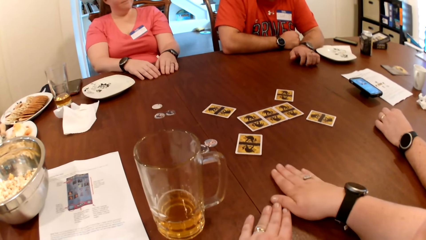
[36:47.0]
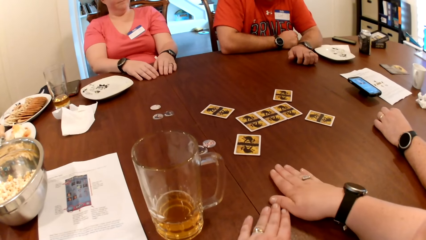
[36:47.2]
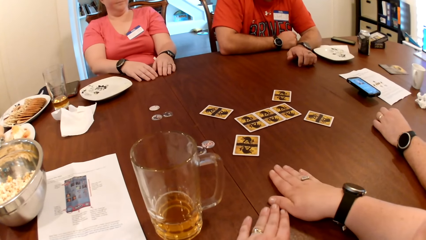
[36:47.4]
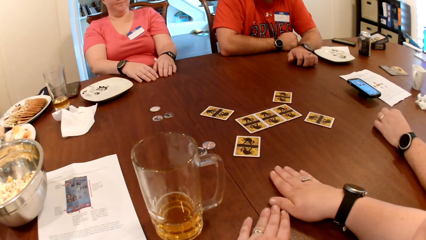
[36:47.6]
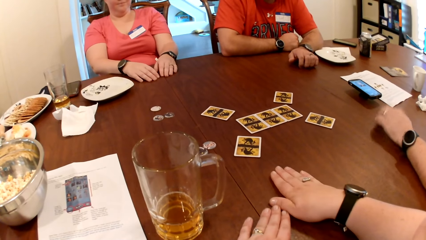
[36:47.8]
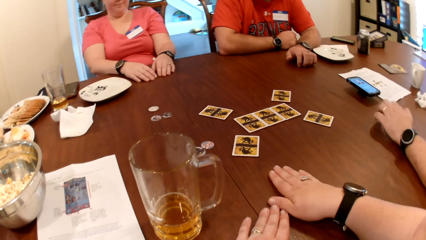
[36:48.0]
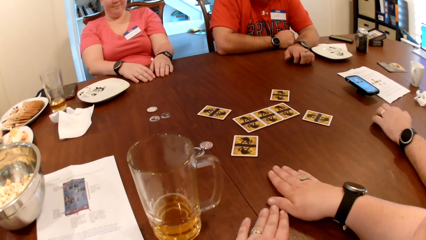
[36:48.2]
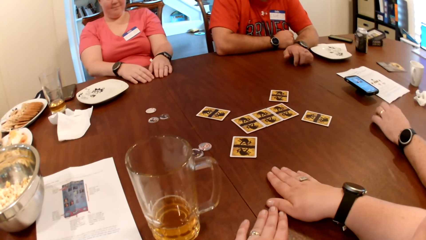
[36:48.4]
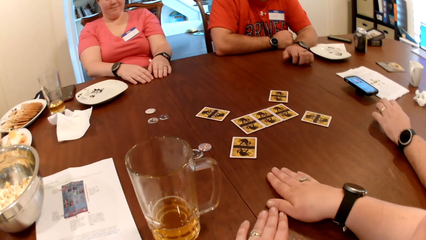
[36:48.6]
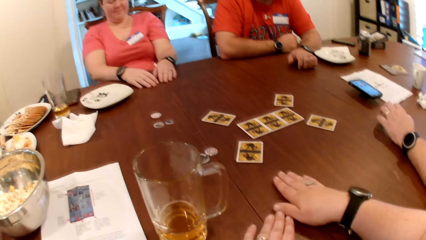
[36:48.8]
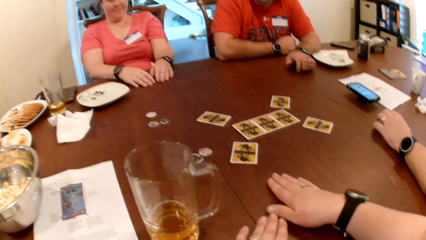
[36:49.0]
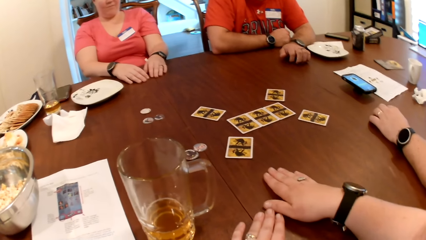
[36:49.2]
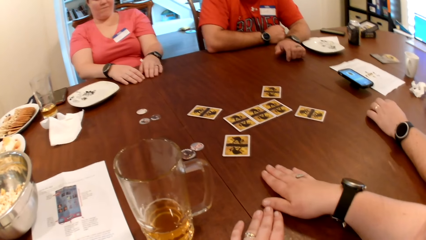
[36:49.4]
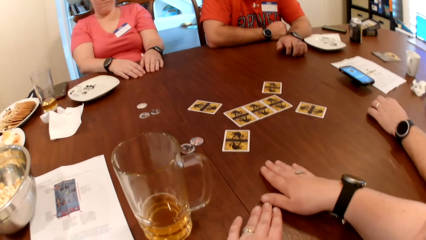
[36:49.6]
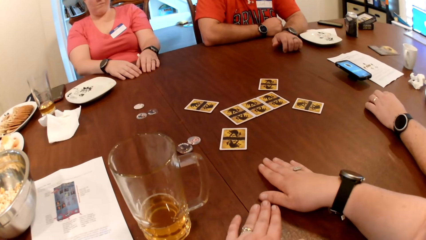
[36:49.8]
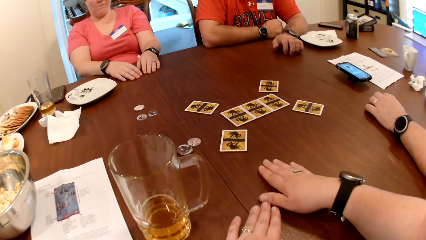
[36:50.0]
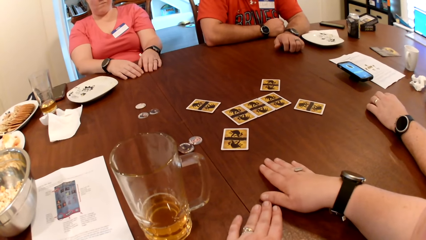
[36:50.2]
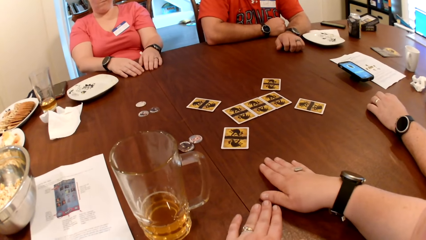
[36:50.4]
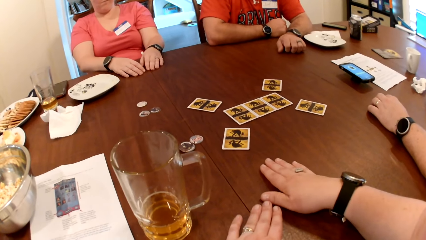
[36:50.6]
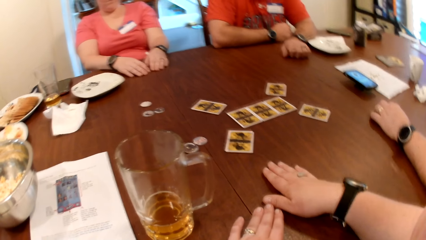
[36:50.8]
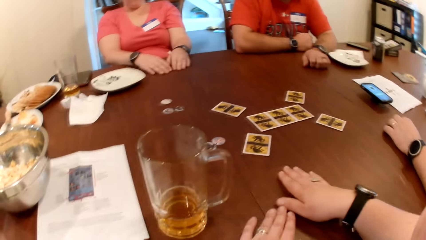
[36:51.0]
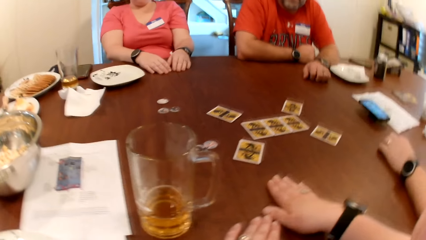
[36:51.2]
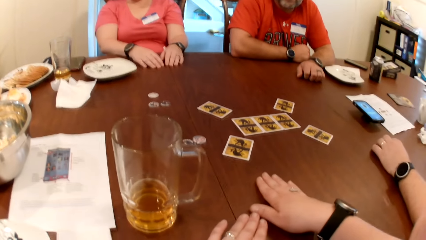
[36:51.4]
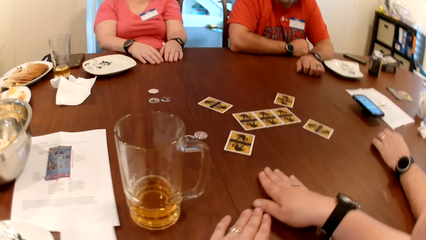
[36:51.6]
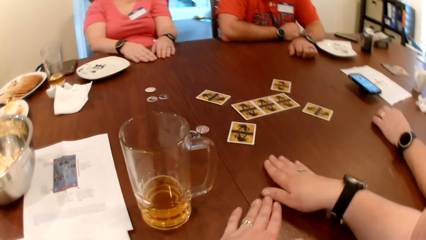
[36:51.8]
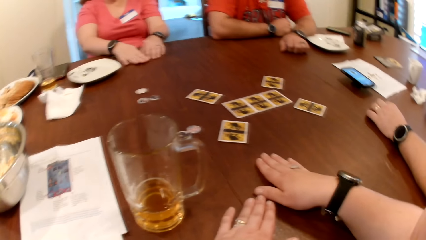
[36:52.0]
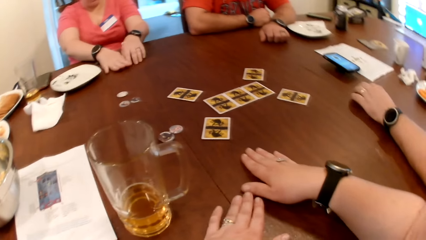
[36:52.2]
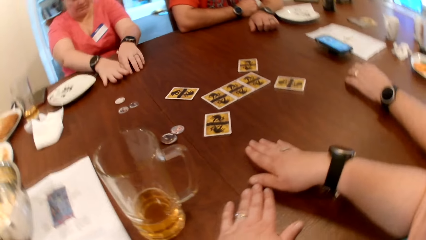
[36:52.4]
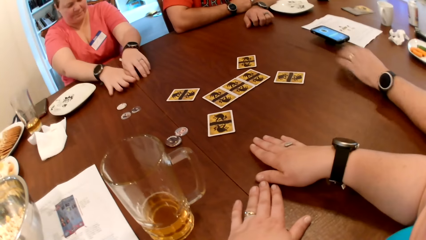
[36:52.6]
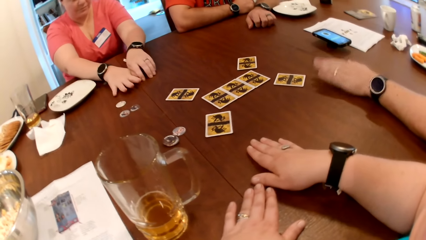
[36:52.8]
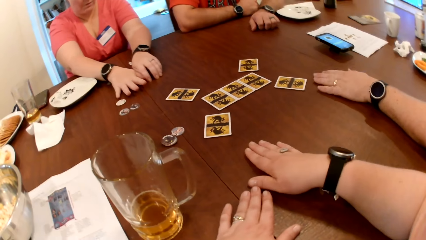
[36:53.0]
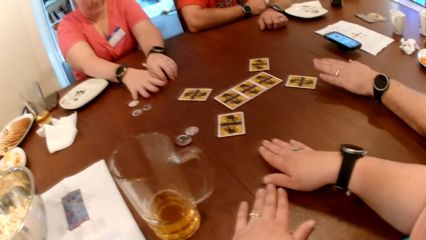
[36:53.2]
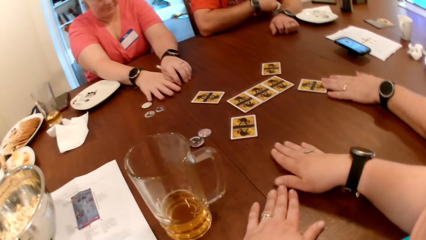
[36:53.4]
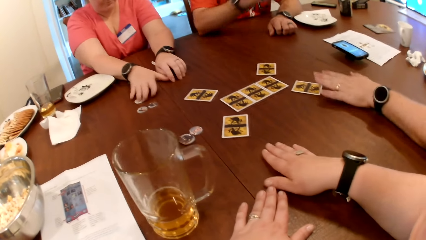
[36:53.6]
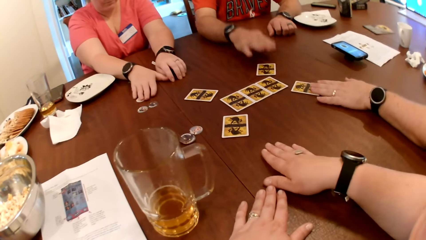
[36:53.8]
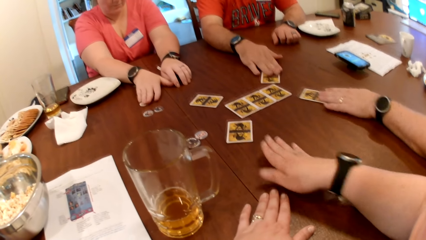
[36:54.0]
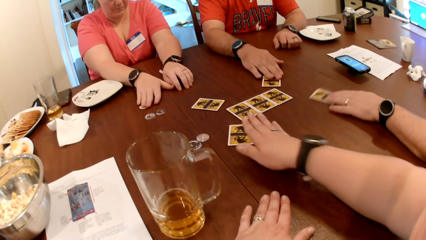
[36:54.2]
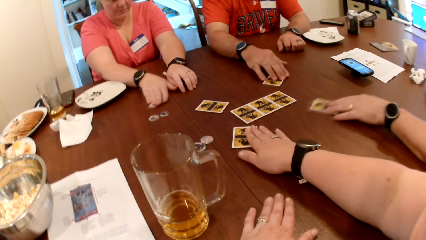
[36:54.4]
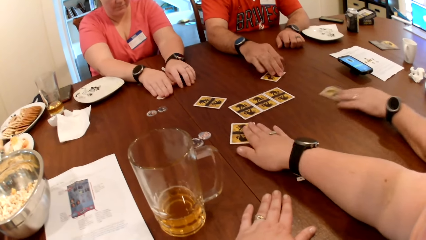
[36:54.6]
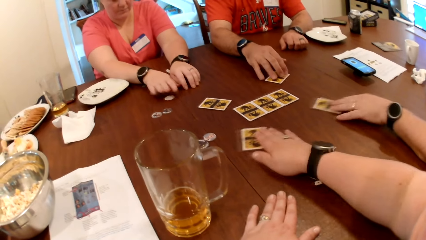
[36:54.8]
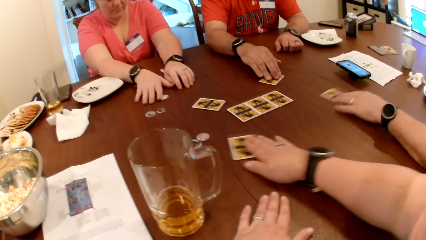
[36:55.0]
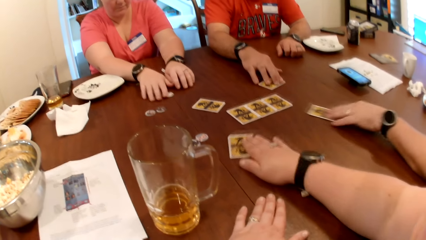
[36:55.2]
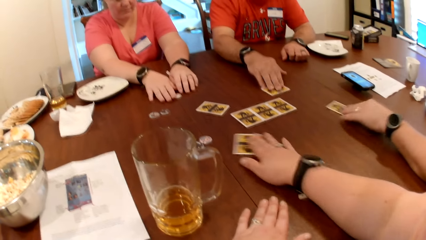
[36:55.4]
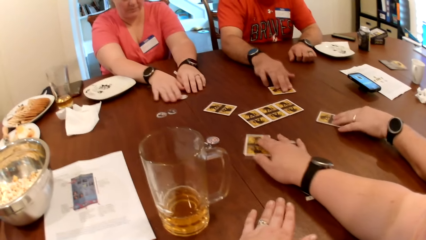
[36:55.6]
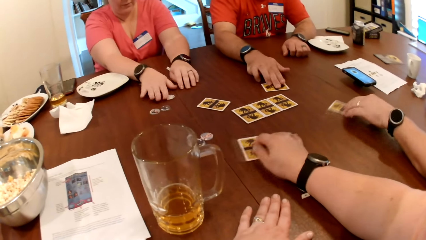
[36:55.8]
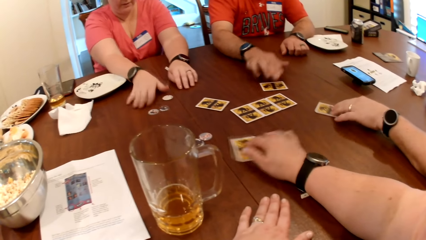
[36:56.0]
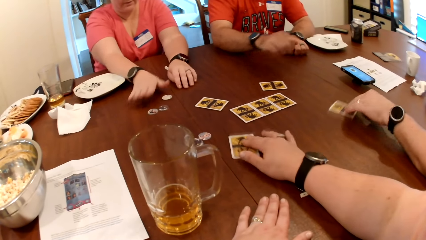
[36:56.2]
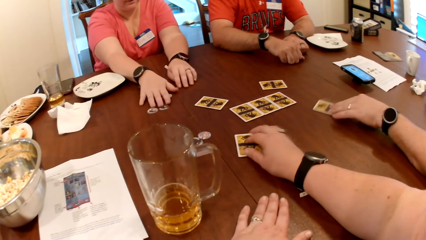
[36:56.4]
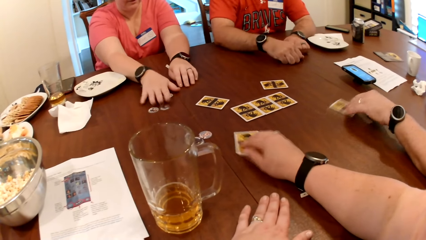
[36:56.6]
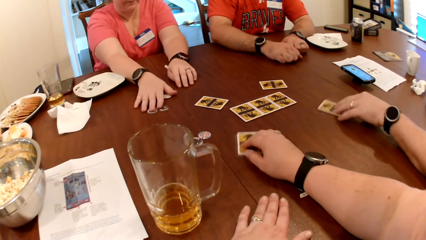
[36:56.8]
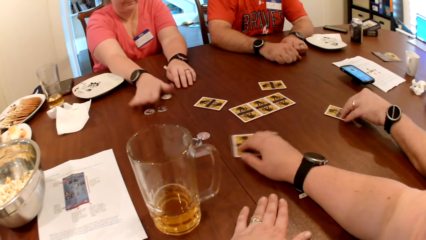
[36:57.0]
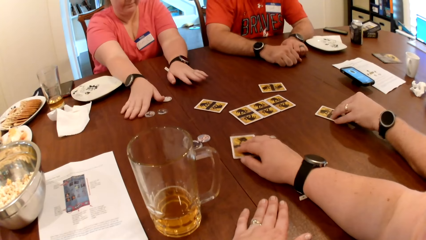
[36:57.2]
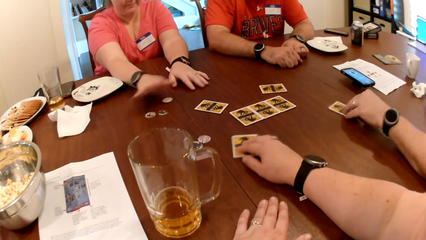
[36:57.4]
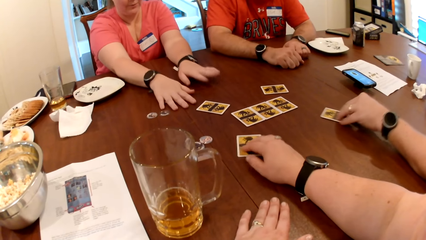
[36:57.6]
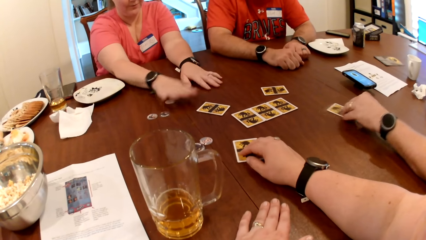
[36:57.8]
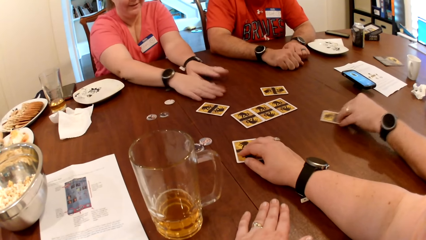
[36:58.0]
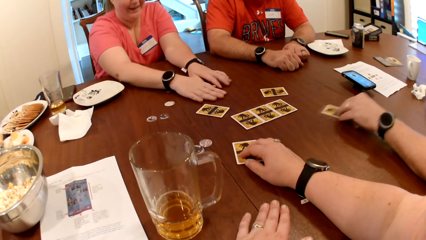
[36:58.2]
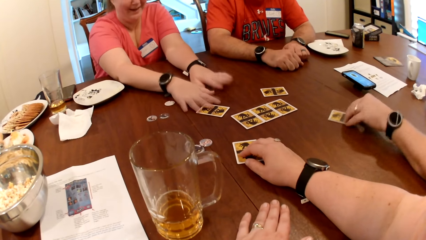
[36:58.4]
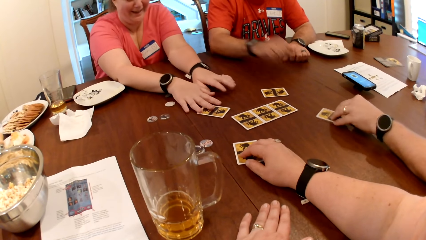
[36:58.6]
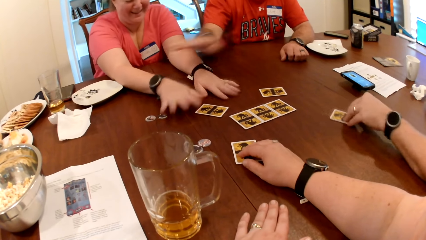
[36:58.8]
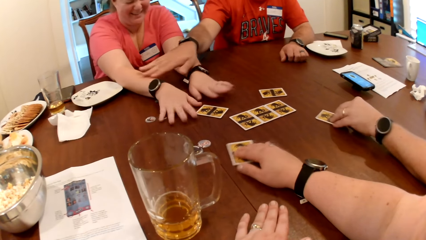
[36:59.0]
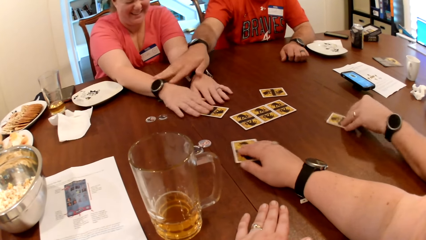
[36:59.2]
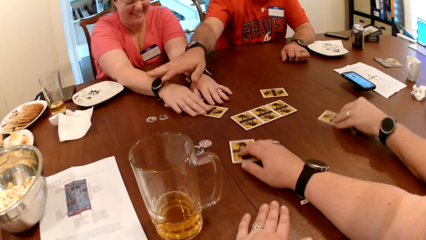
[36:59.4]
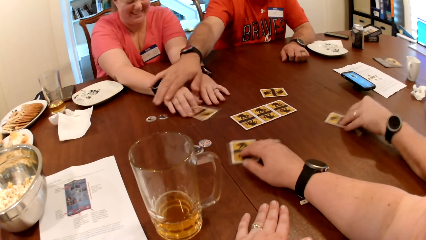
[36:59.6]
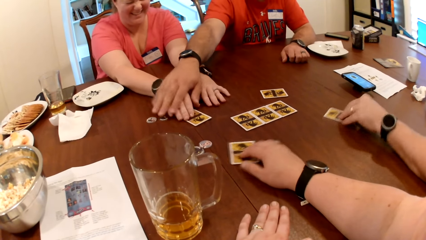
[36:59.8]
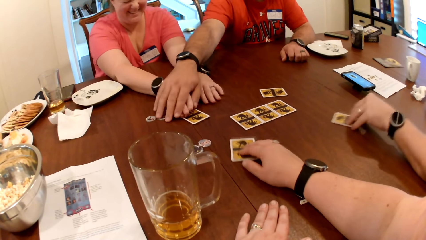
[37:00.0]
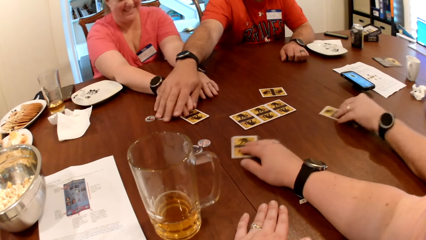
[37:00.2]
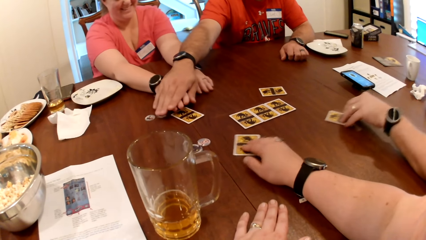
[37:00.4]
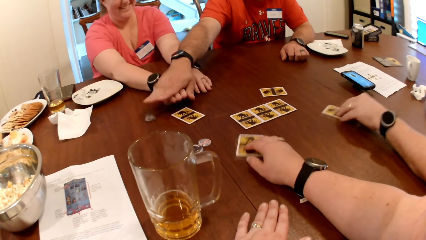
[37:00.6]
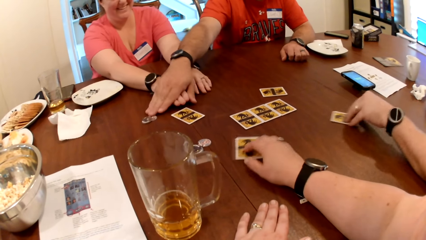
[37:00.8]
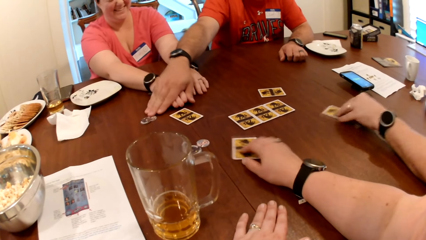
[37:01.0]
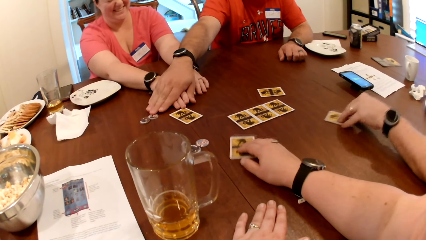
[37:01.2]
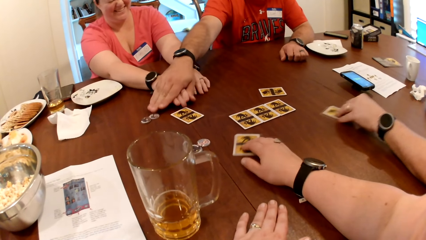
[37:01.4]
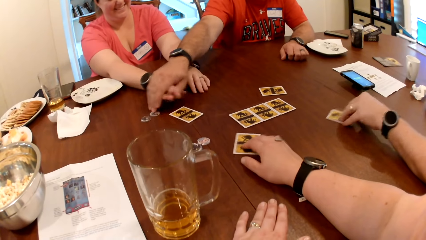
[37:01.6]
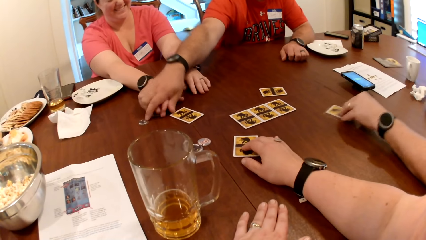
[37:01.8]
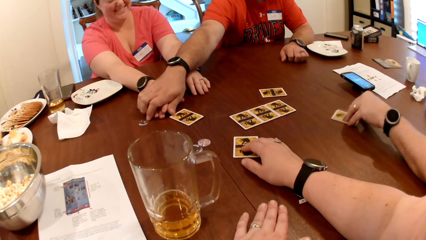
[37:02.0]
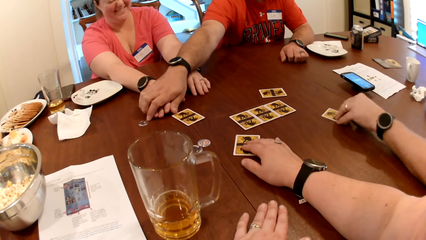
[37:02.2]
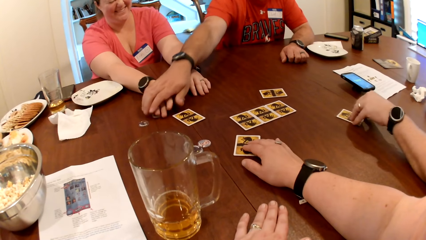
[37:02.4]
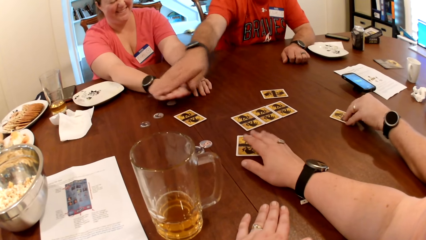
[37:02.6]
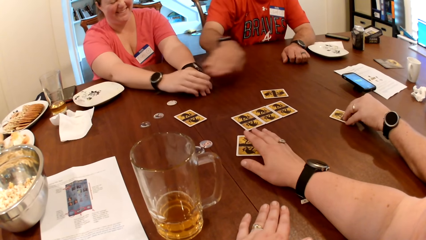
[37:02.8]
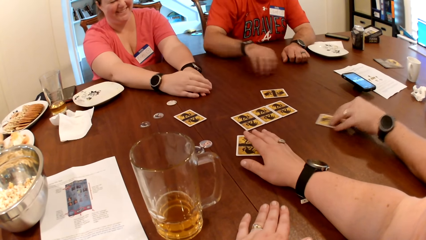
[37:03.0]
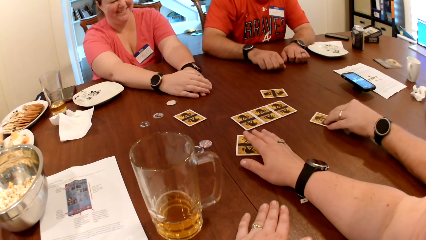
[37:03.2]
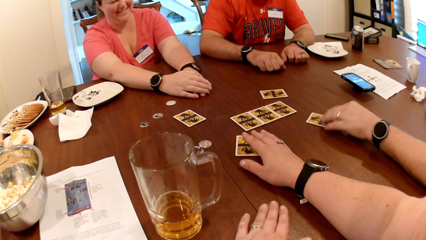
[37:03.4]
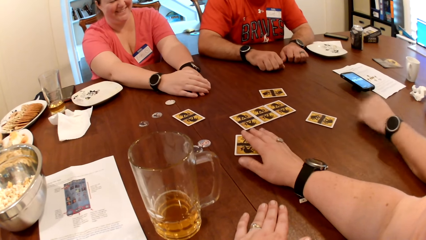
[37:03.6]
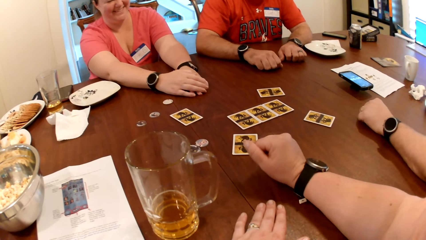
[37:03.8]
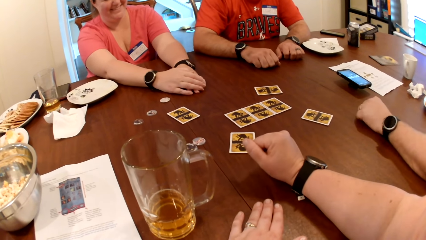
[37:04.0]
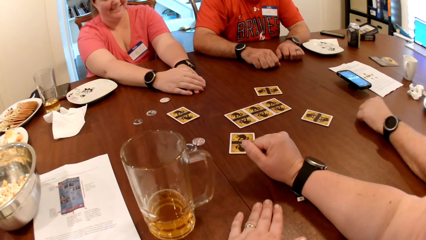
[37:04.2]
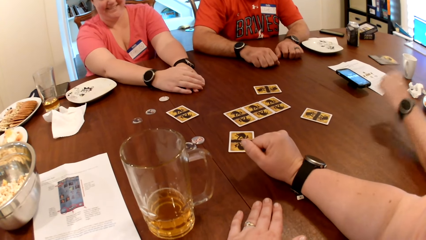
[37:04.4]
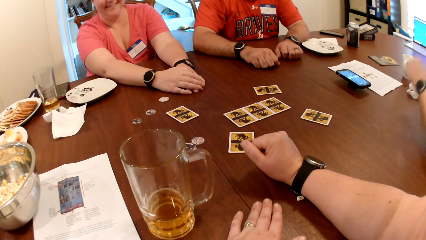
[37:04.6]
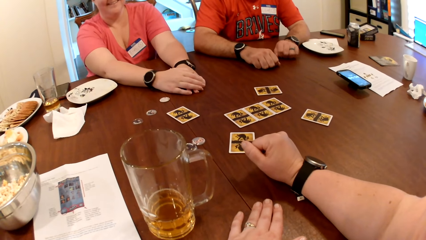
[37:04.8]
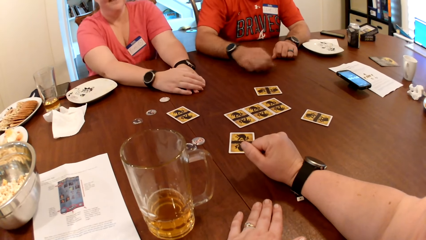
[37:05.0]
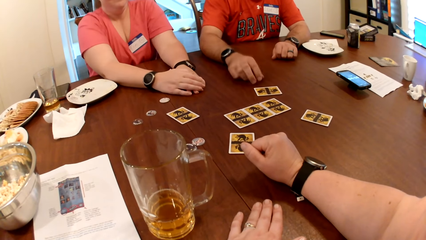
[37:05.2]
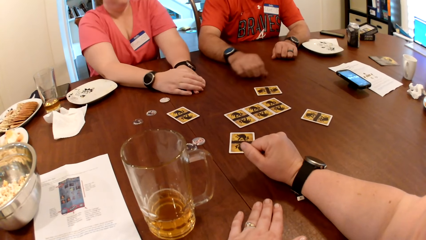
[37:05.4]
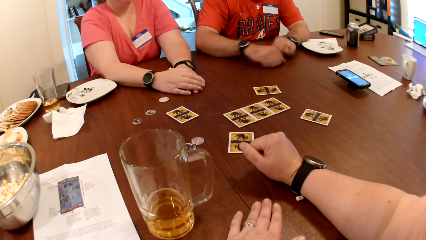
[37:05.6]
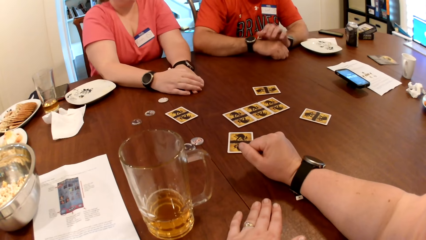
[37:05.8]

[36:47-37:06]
The camera wearer hits the table with both hands. The man places his left hand on the card. He moves the card with his left hand. The woman moves a token on the table with her right hand. Another man places his right hand on the card. The camera wearer places her left hand on the card. The other man moves the card with his right hand. The camera wearer moves the card with her left hand. She rubs the card on the table. The woman hits the table with her right hand. She hits the table with both hands. The other man touches the woman with his right hand. The woman places her right hand on the card. The other man holds the woman with his right hand. He moves tokens on the table with his right hand. He places his right hand on the table. The first man places his left hand on the table.
